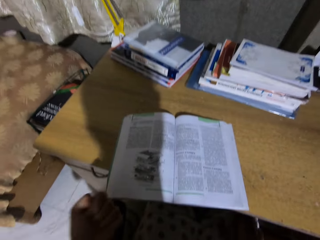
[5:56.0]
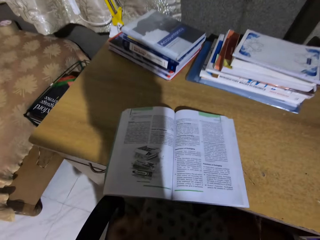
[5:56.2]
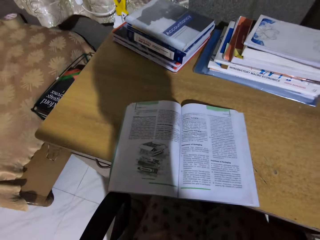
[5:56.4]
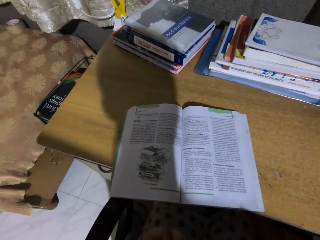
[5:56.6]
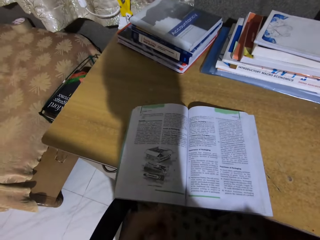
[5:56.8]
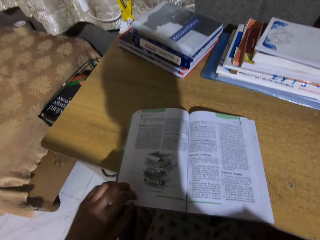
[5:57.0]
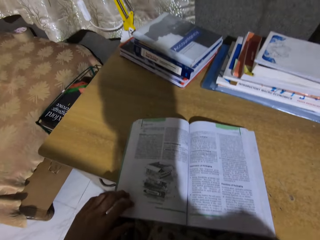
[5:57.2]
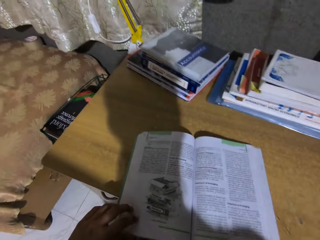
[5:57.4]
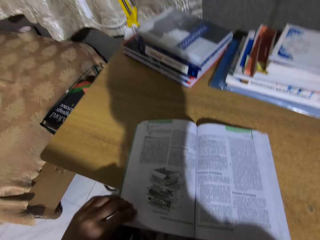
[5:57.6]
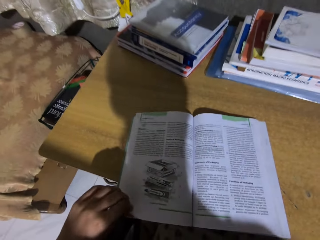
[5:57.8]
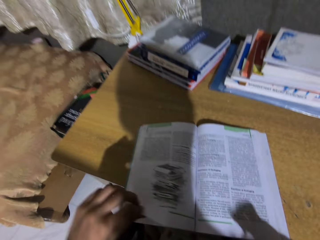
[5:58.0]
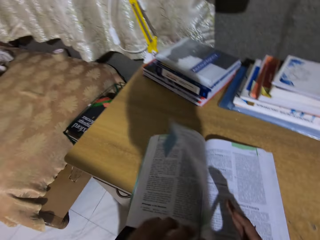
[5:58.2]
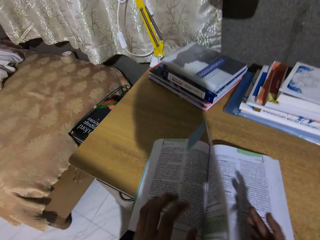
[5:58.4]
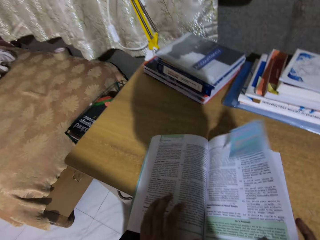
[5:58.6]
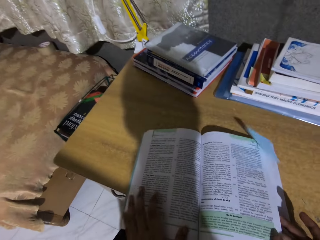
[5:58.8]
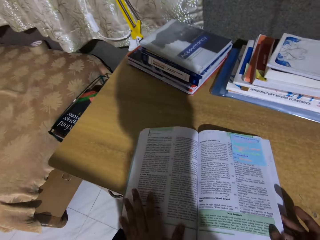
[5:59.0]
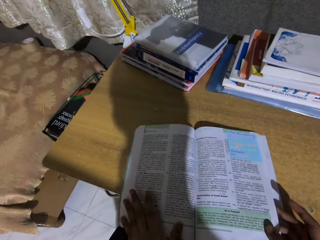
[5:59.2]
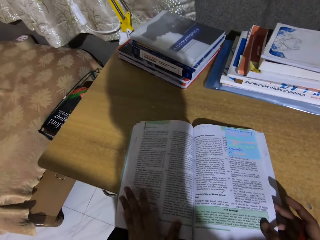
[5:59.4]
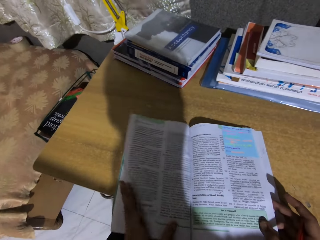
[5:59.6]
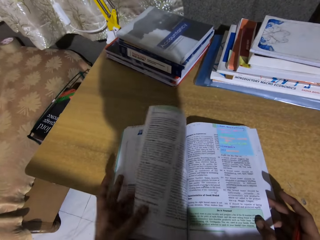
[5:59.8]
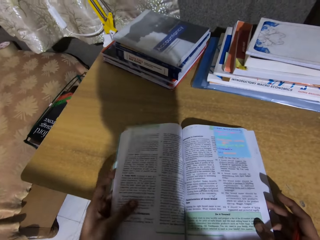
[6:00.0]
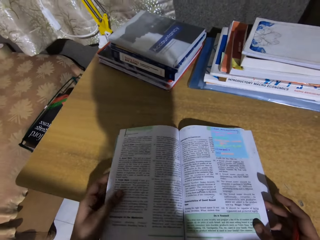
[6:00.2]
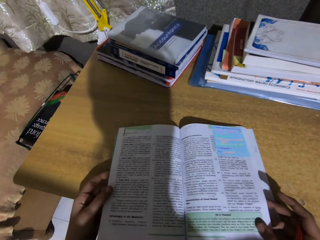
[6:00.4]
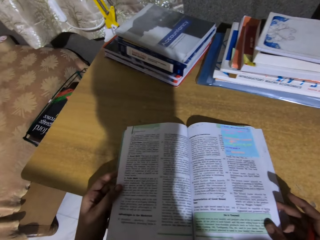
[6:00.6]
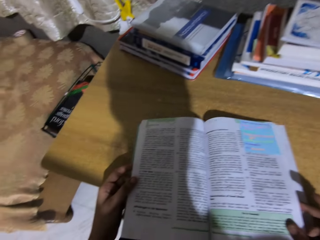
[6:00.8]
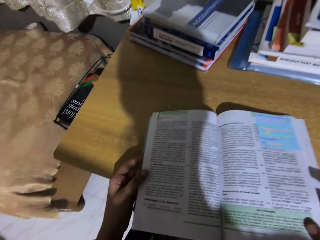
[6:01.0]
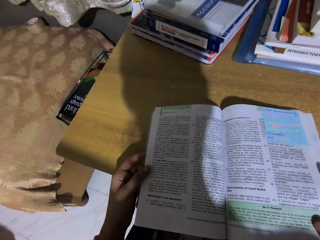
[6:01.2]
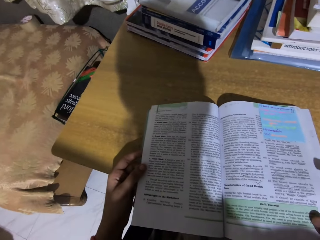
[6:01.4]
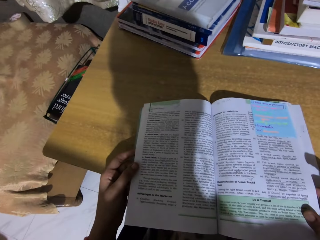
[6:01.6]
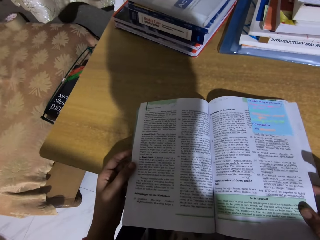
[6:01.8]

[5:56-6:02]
The camera wearer puts a hand on the book. They turn the page. They read the book.

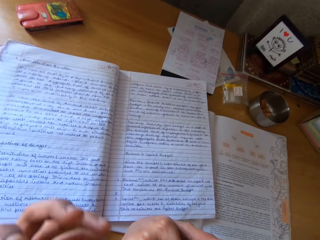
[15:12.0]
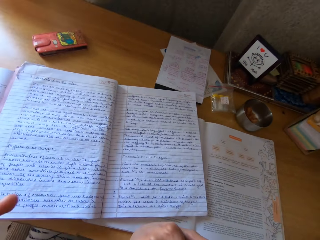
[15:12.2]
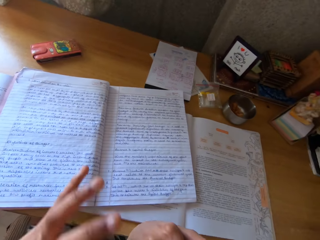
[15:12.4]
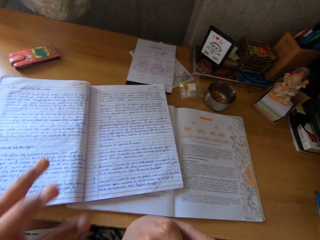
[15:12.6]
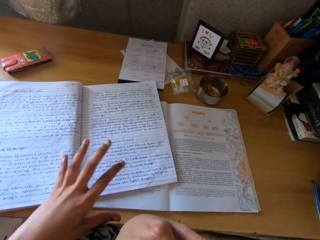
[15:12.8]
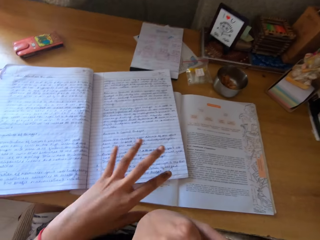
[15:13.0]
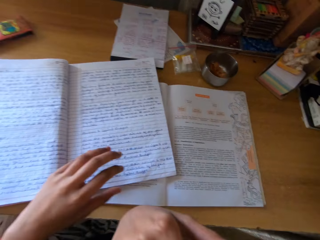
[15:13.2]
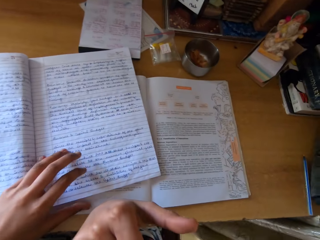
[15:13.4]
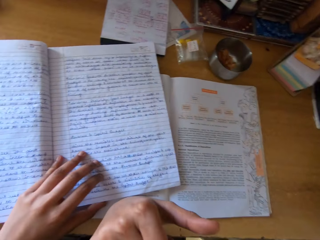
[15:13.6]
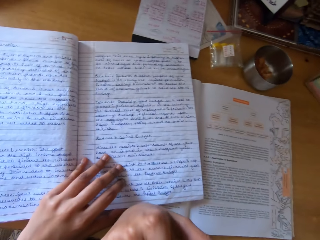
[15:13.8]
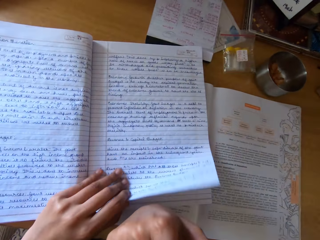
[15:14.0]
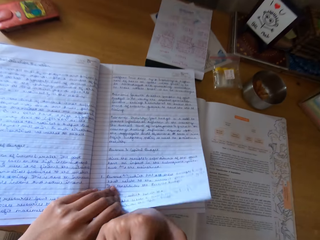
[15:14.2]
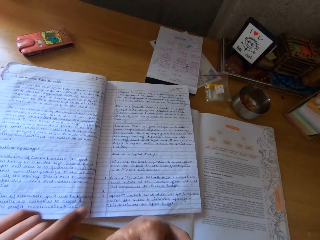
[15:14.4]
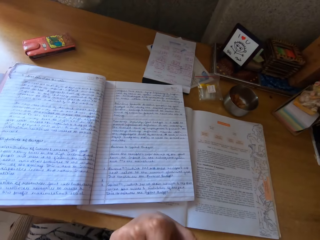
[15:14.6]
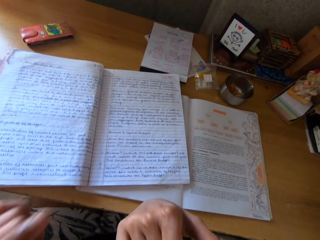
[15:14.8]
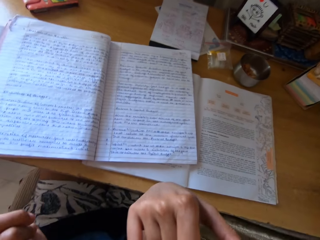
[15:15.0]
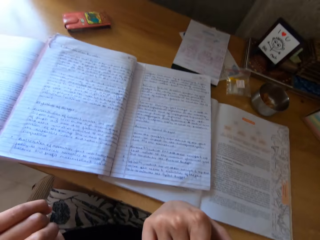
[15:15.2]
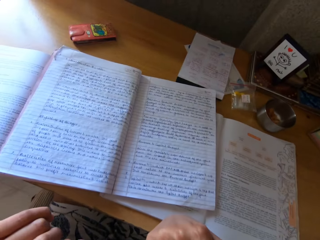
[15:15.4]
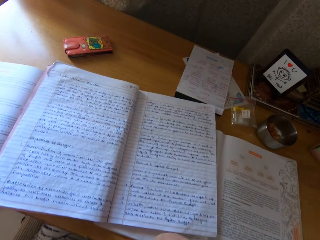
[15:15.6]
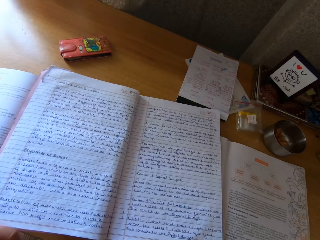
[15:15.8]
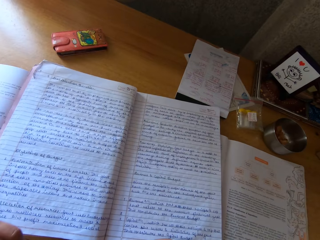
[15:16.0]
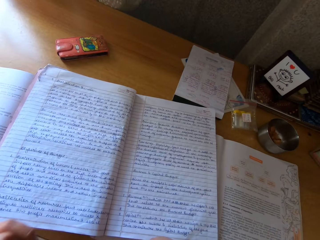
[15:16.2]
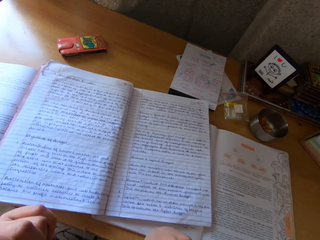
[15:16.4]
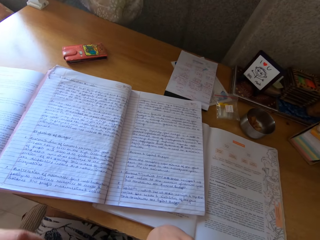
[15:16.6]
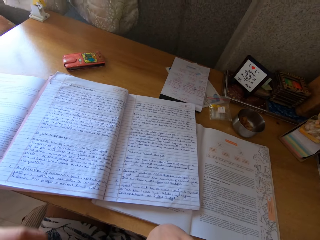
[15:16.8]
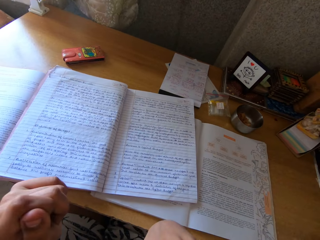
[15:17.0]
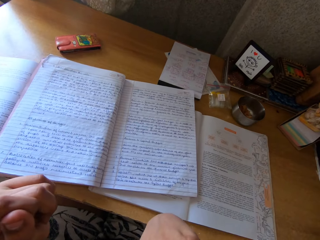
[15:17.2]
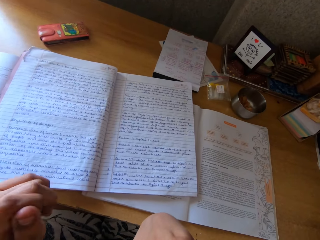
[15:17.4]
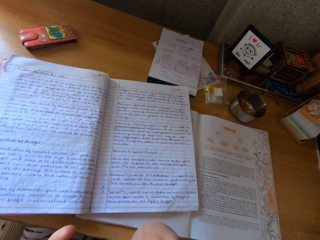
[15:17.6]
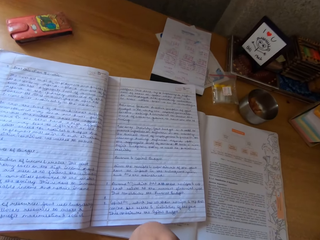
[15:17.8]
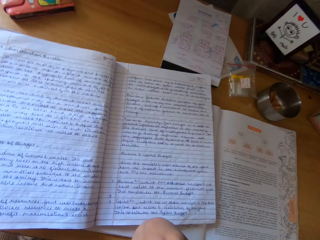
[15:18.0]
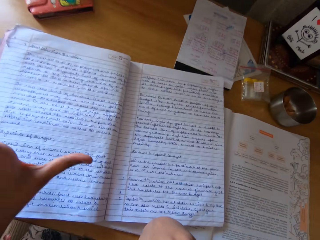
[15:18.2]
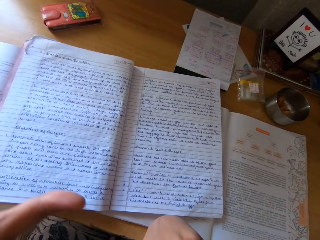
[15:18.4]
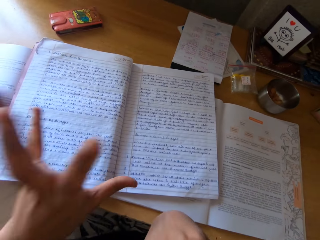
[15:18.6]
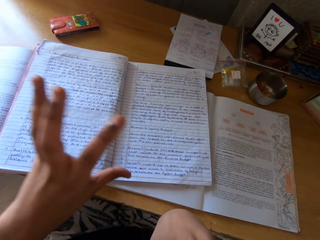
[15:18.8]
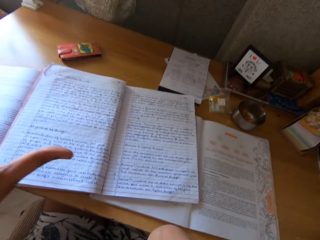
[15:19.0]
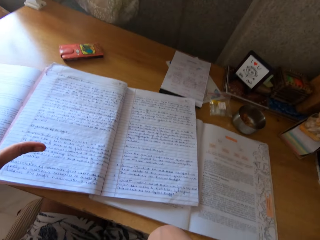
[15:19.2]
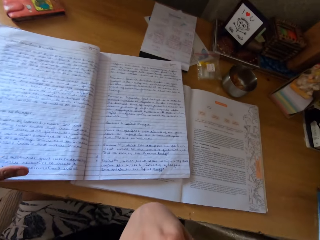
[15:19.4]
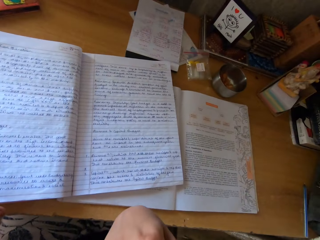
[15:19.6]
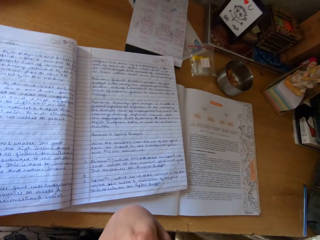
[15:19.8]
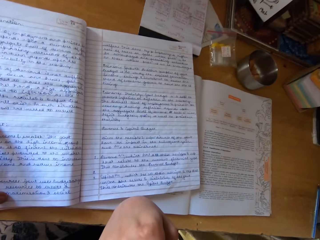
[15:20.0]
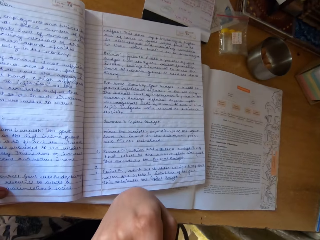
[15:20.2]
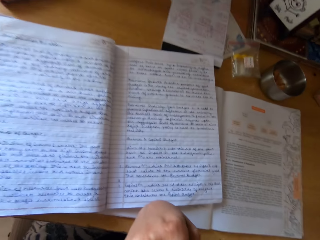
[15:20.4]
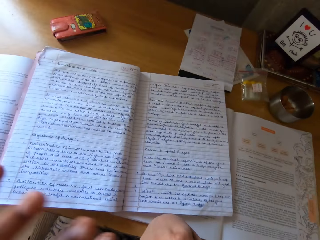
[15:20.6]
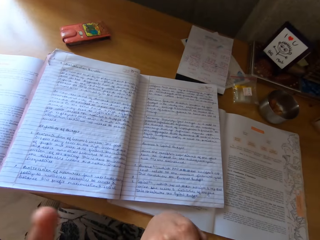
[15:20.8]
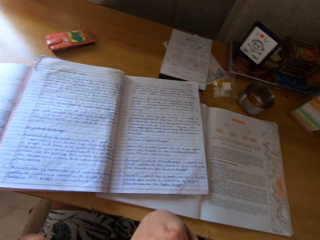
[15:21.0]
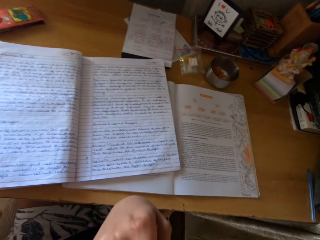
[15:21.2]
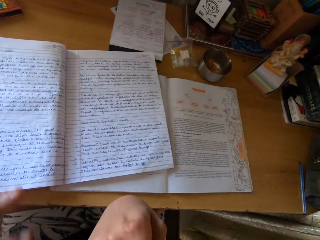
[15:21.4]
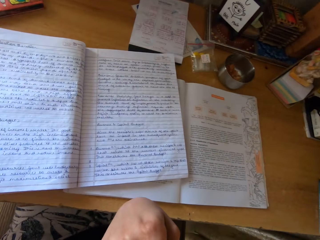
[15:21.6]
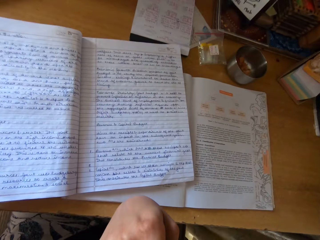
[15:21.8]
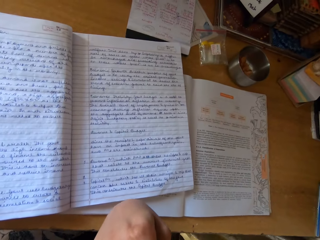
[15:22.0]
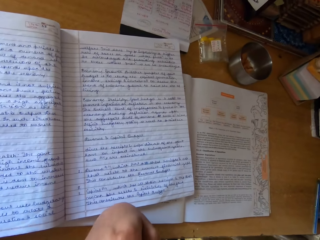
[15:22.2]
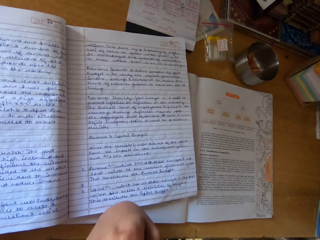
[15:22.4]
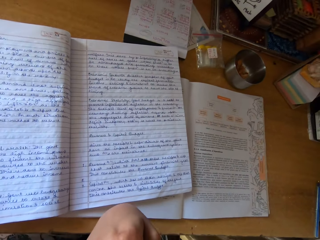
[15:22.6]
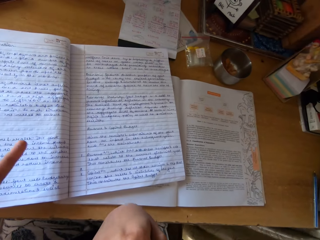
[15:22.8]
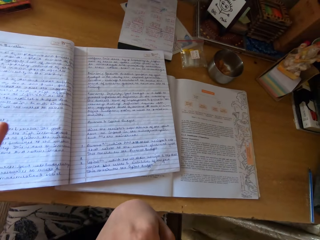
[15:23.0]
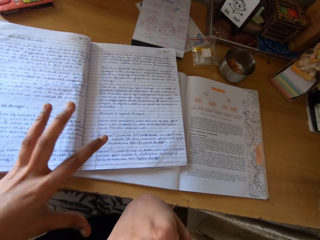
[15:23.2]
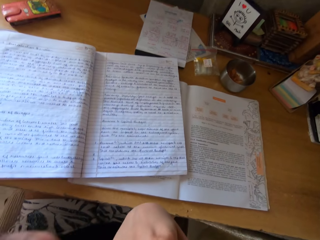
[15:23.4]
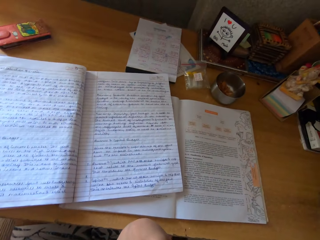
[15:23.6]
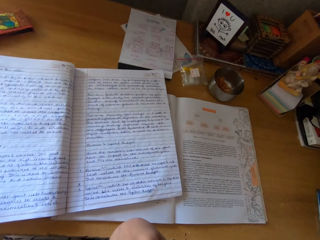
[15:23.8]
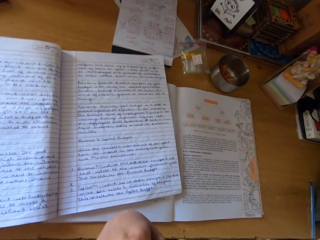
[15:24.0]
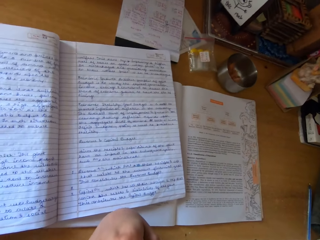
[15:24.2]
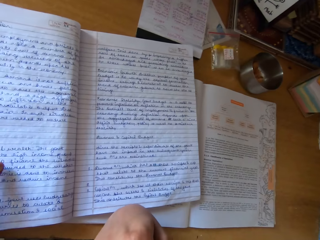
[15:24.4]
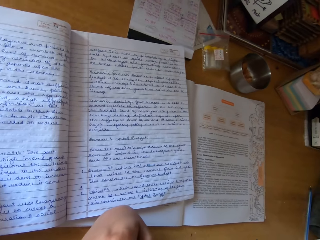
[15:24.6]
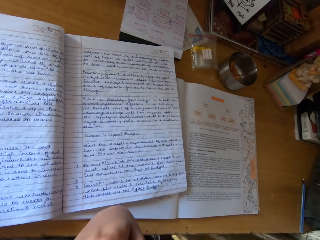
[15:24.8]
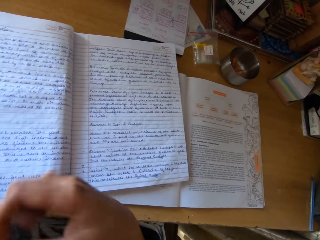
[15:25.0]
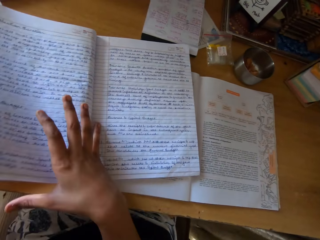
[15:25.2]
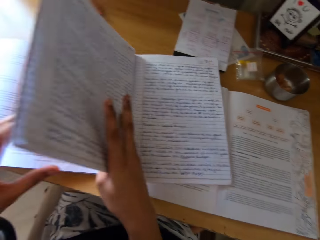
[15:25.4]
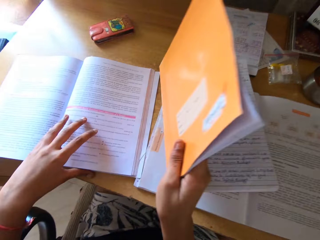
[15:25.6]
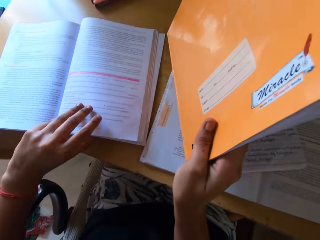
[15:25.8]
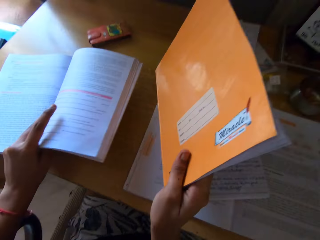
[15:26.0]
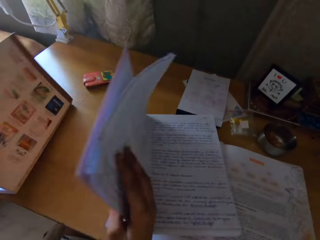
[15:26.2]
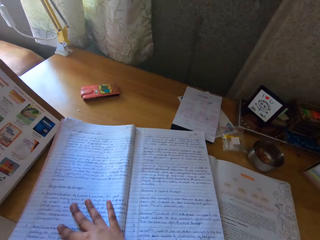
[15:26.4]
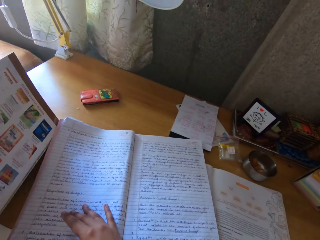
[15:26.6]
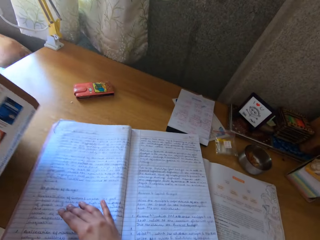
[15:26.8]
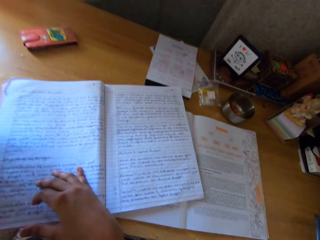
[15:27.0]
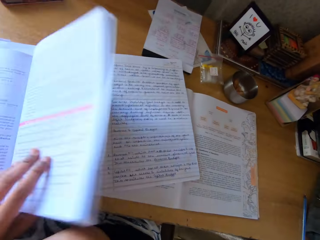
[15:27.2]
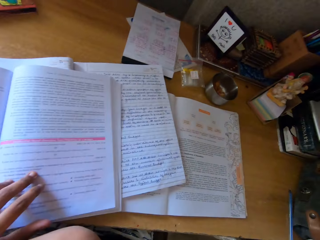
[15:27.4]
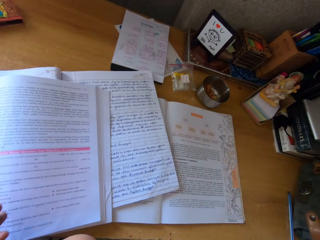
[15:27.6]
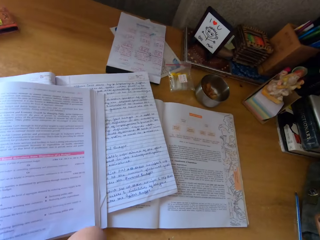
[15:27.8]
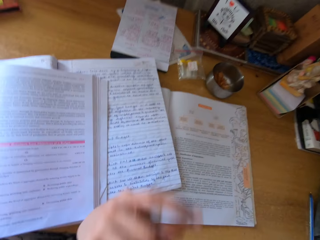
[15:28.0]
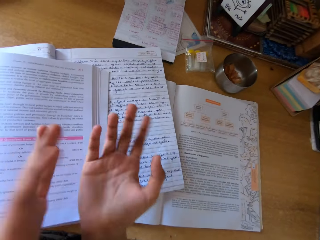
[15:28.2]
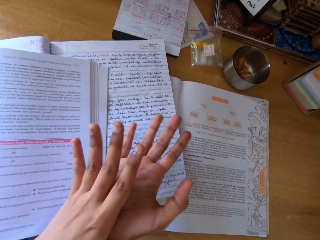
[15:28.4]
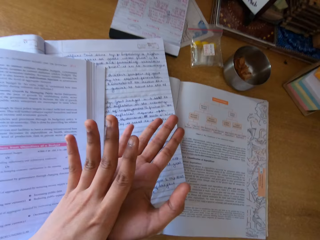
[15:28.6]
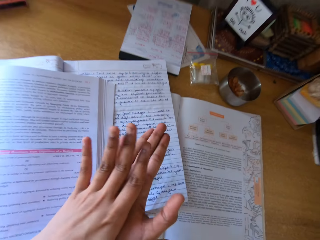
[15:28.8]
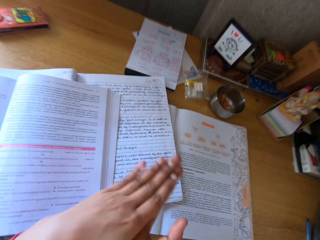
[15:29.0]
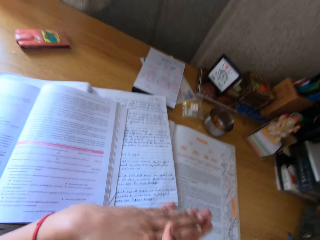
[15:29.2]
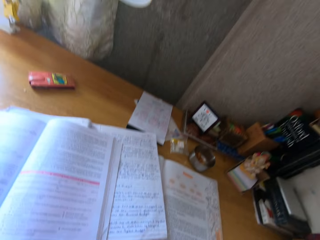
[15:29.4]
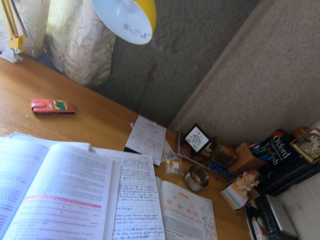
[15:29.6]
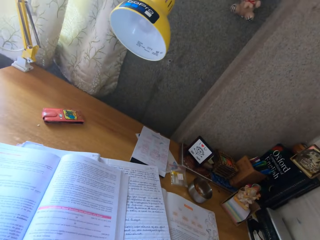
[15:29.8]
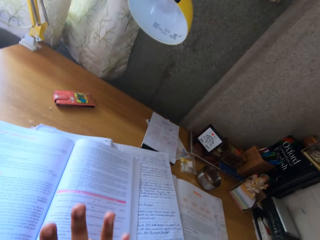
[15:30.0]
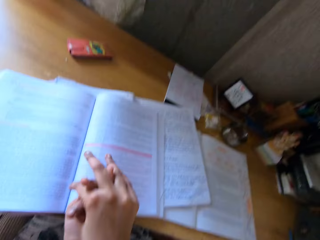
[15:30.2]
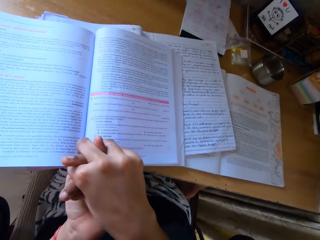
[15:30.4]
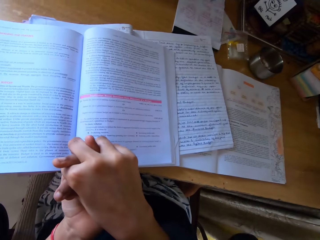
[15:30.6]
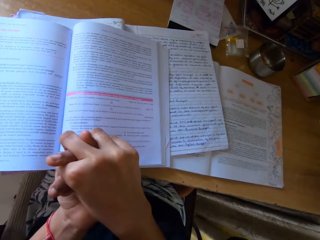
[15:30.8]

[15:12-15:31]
The camera wearer touches paper on the notebook. They read the notebook. They hold one side of the notebook with the right hand. They flip the cover page of the exercise book. They close the textbook with the left hand. They drop one side of the notebook. They read the notebook. They lift the textbook. They hold the notebook. They put the textbook on top of the notebook. They read the notebook.
